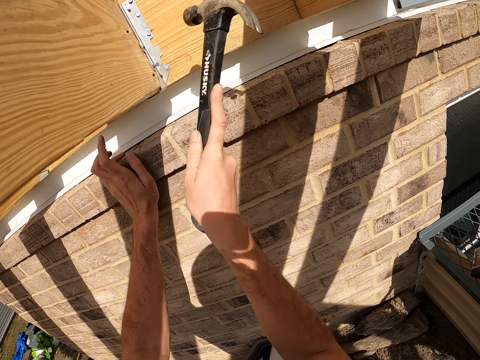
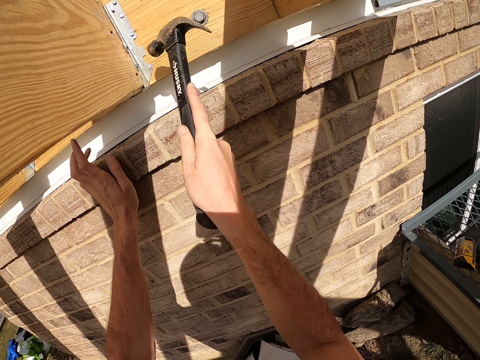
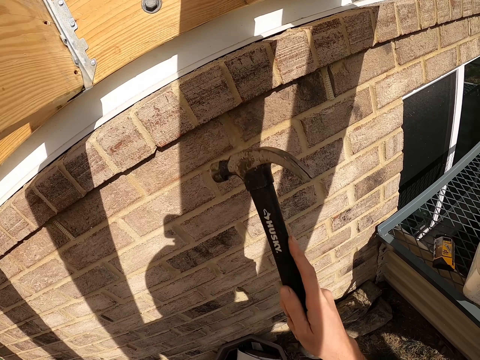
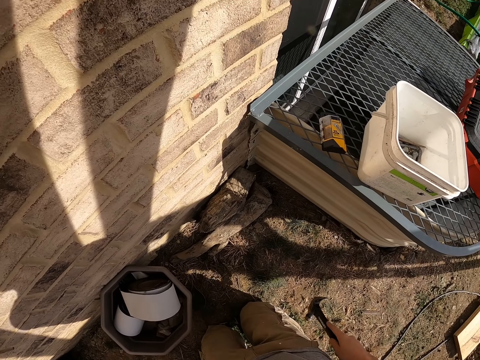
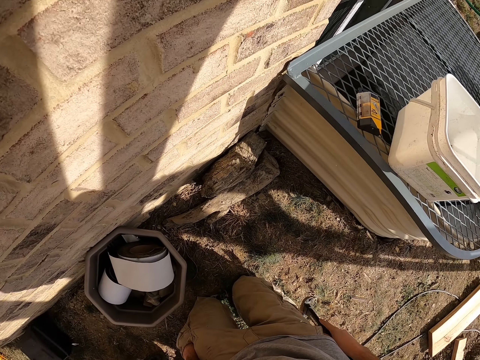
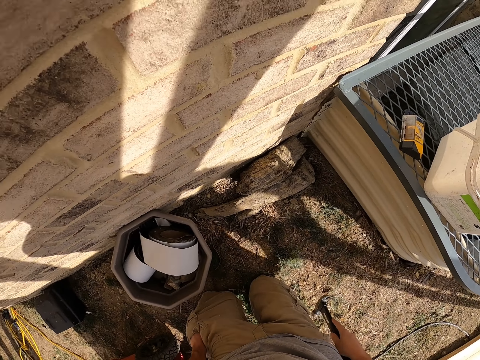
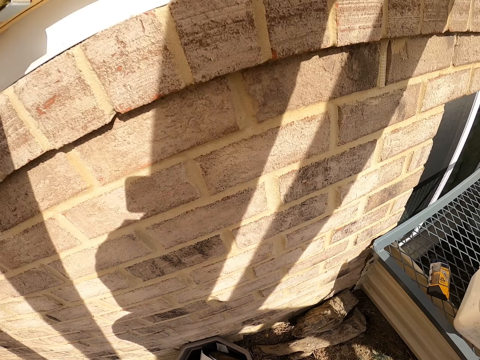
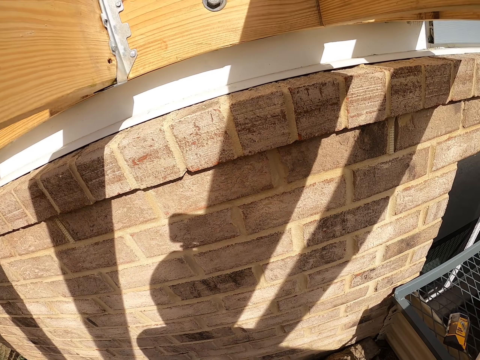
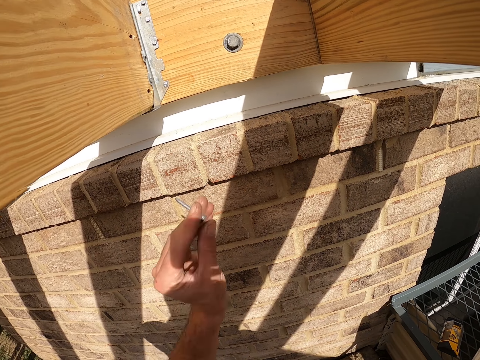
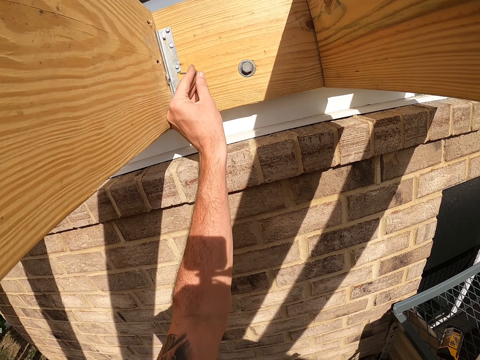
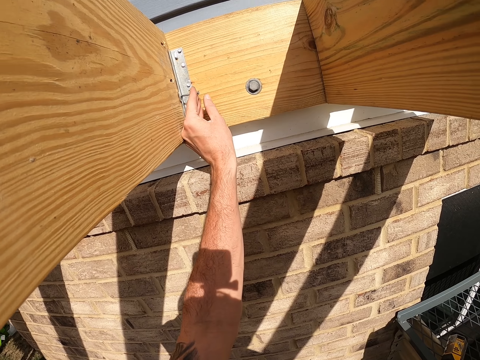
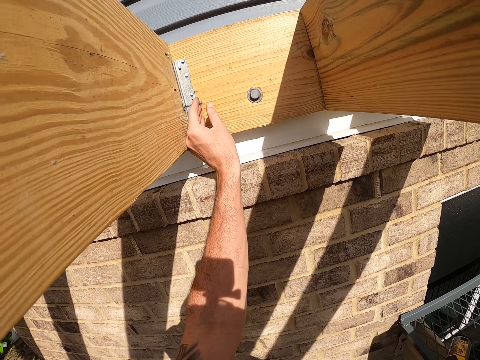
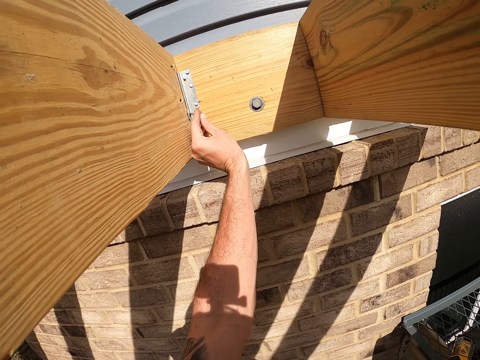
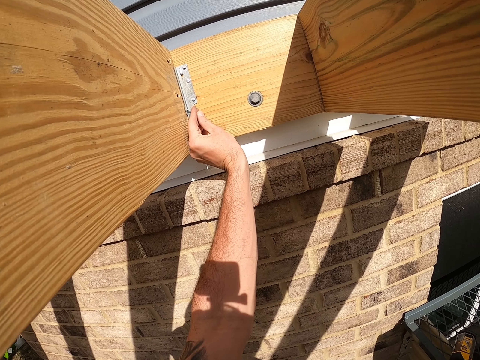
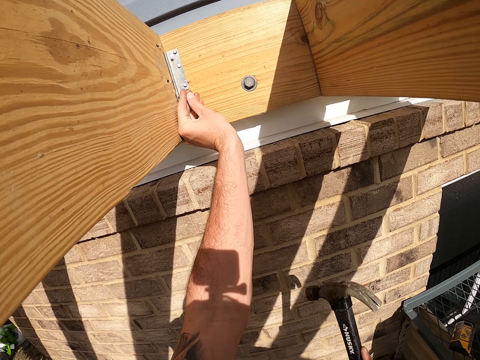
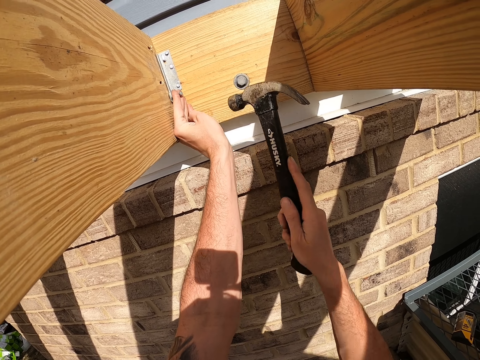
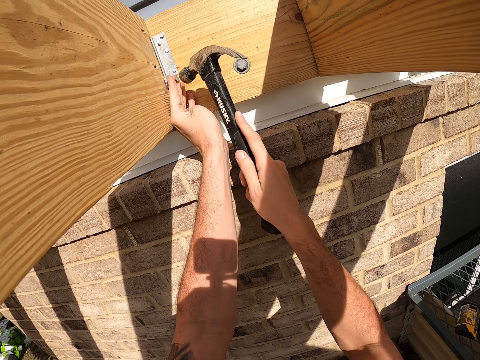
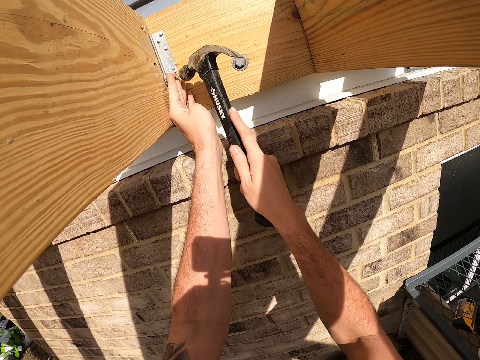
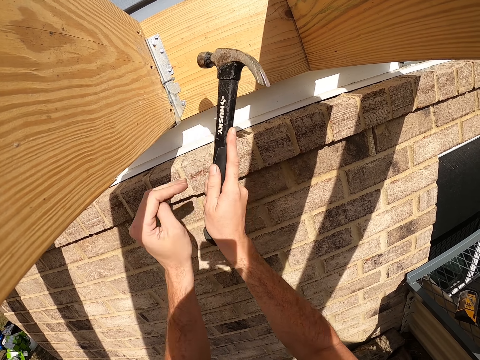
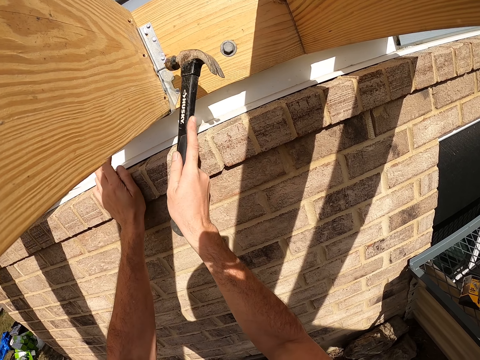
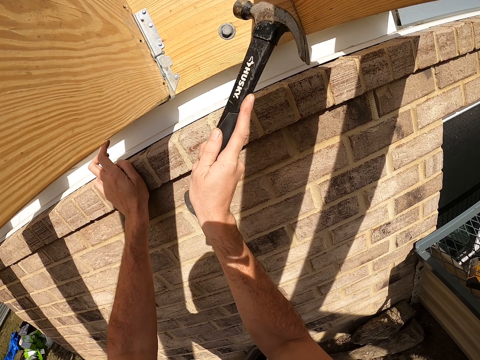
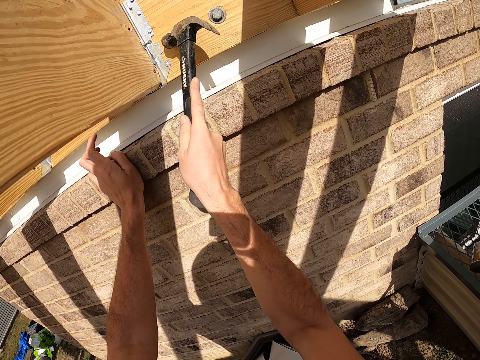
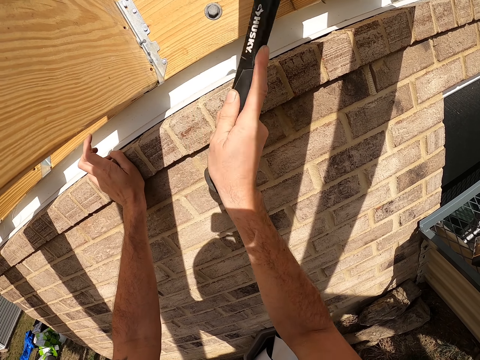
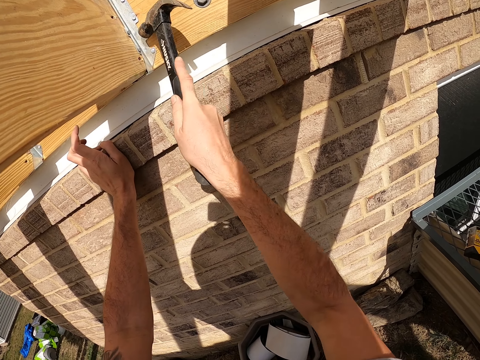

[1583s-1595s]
The camera wearer places the nail on the metal. They hit the nail with a hammer.

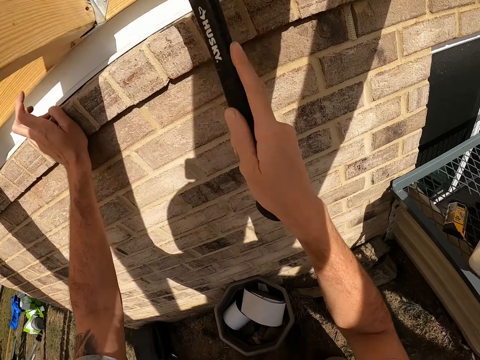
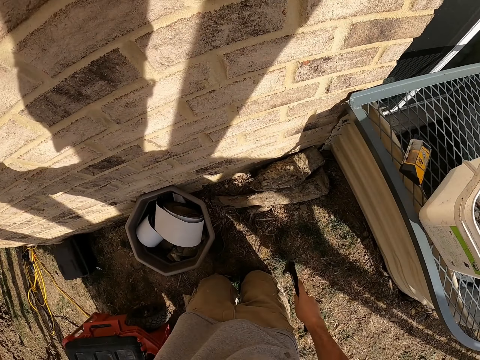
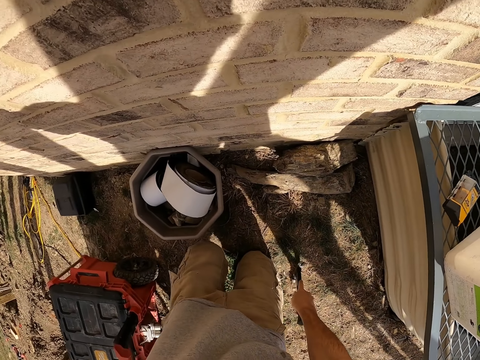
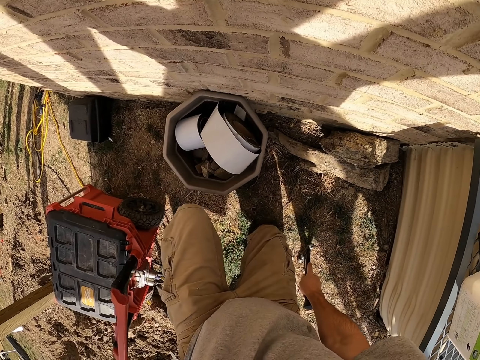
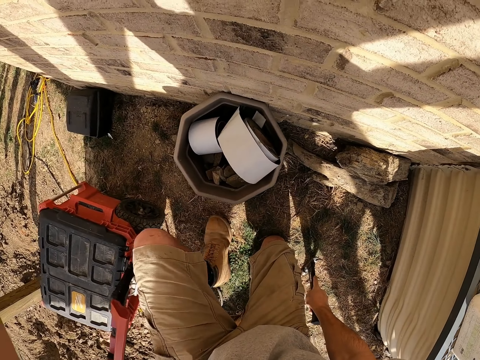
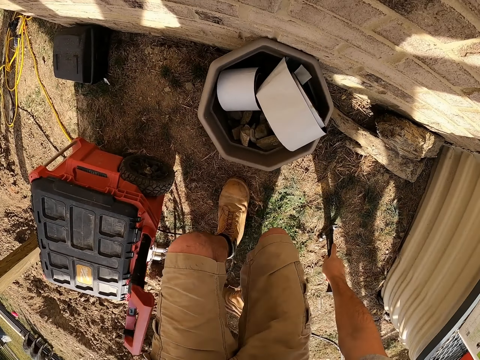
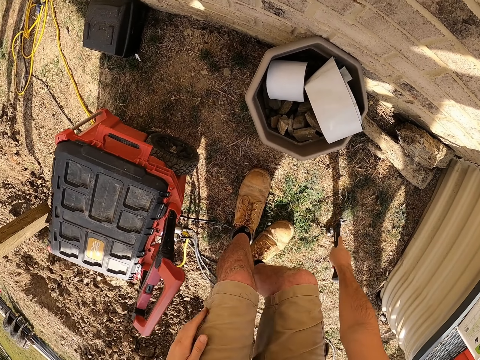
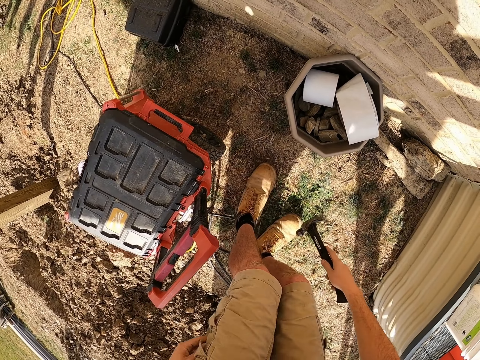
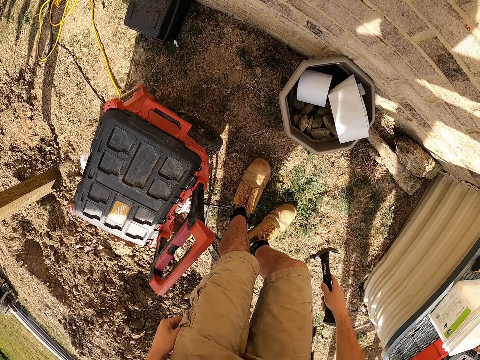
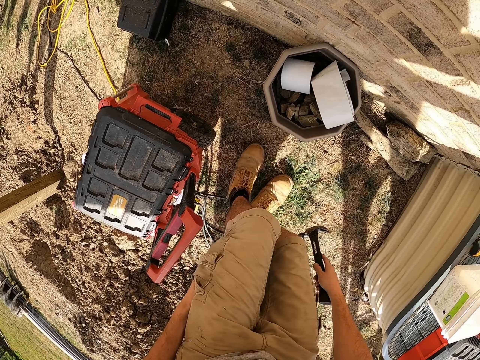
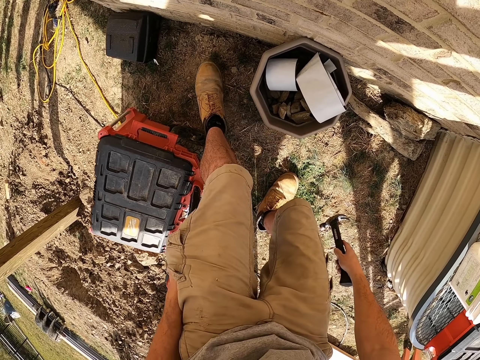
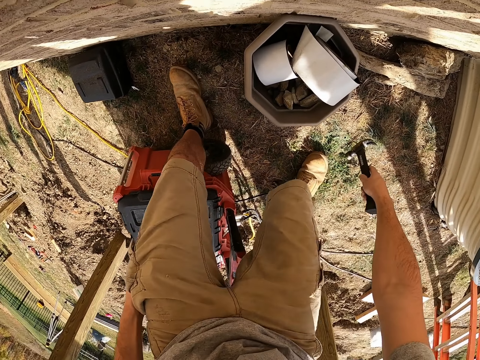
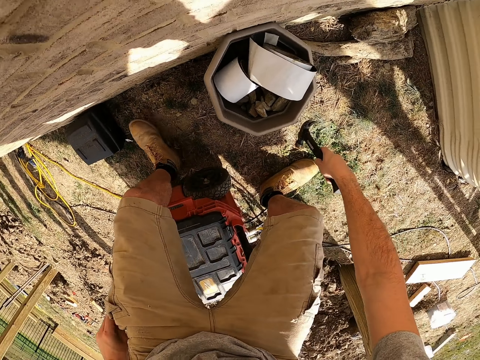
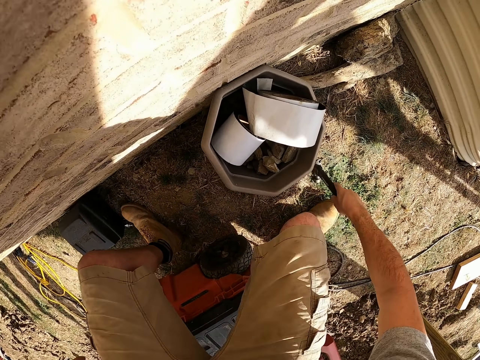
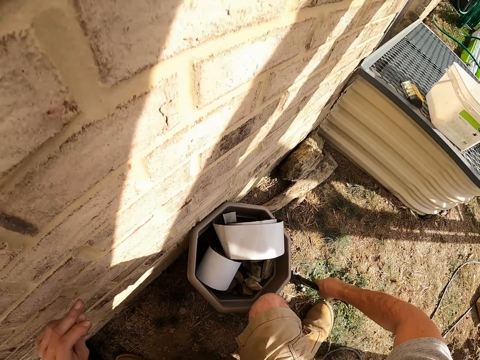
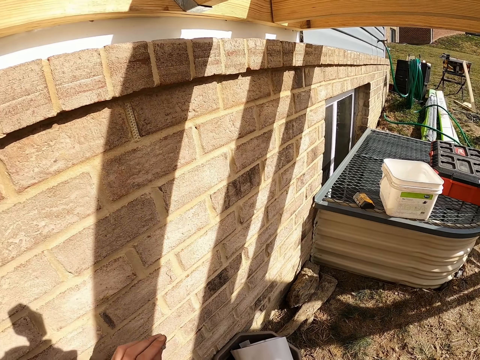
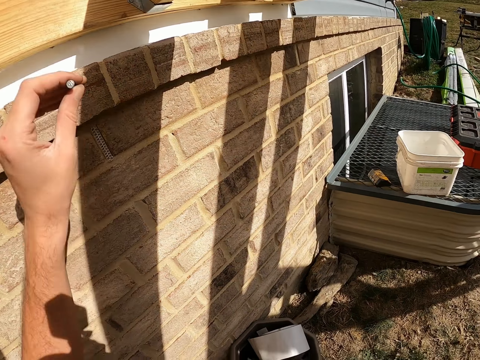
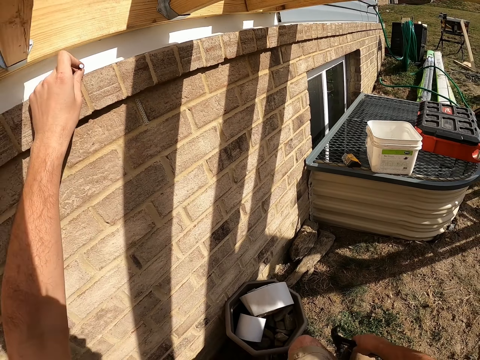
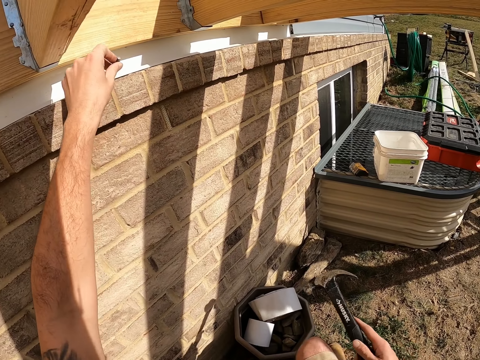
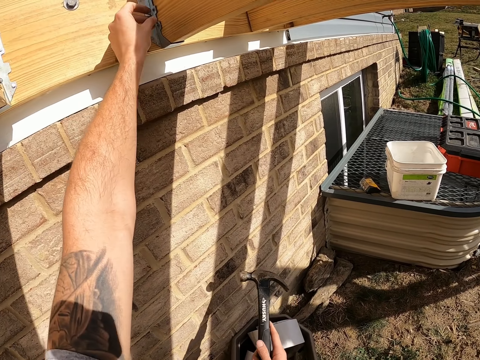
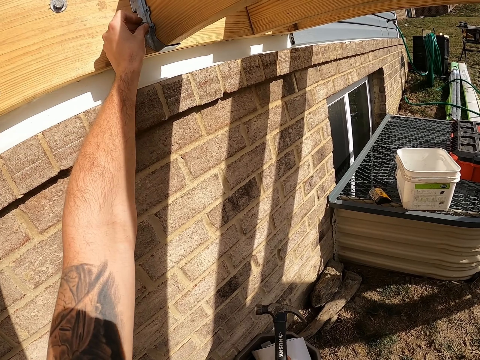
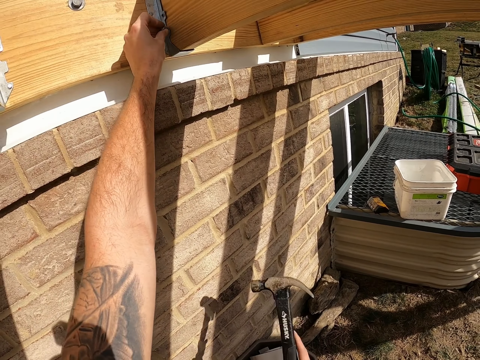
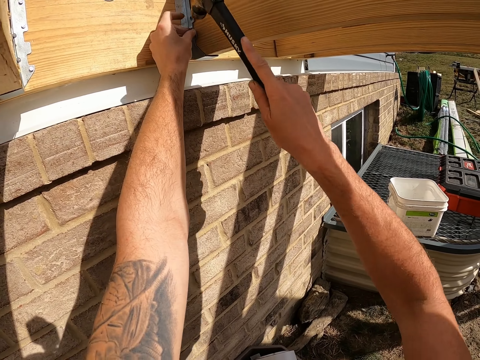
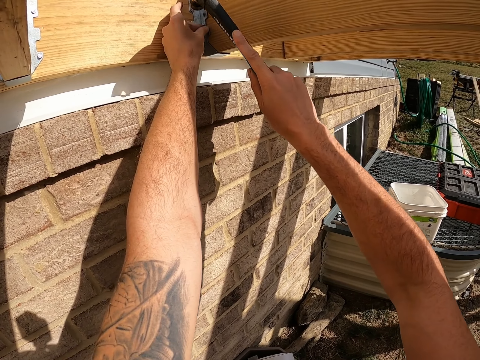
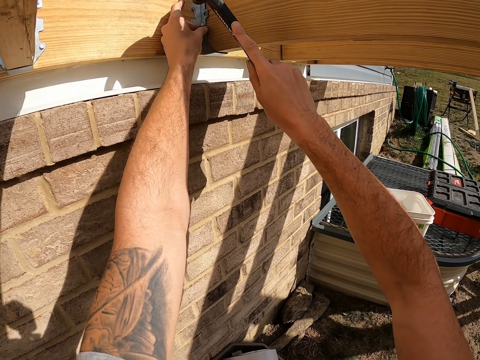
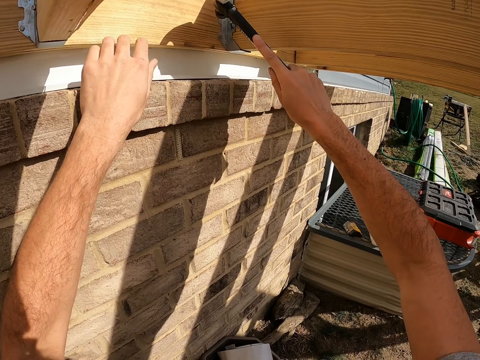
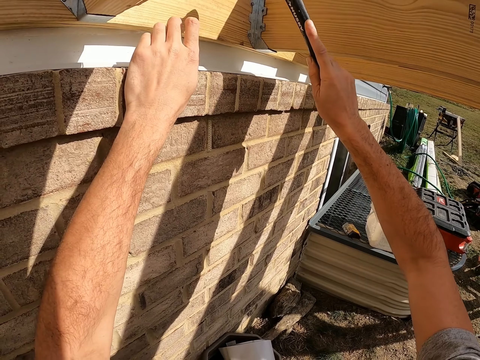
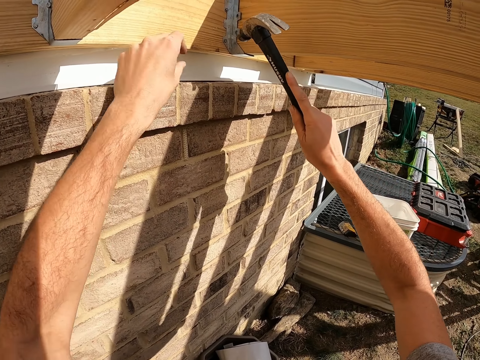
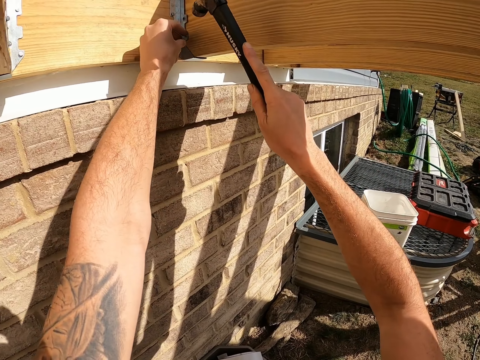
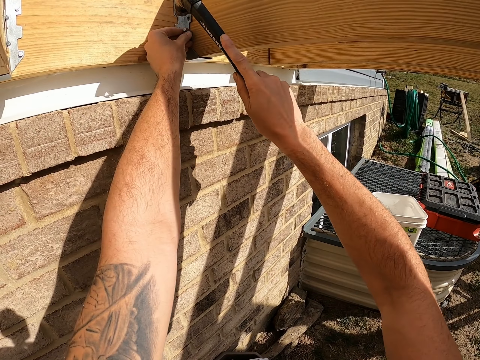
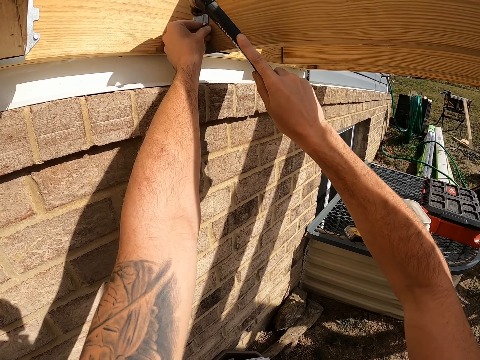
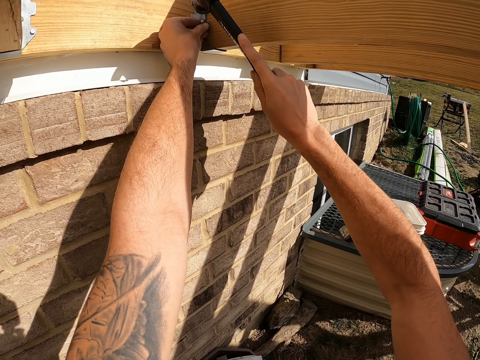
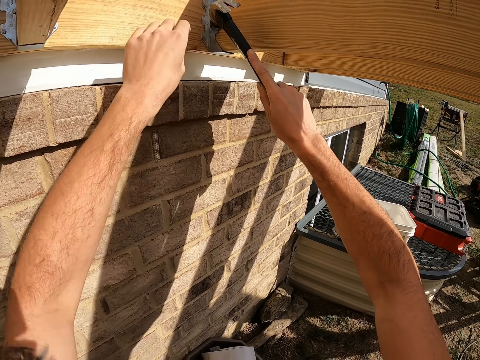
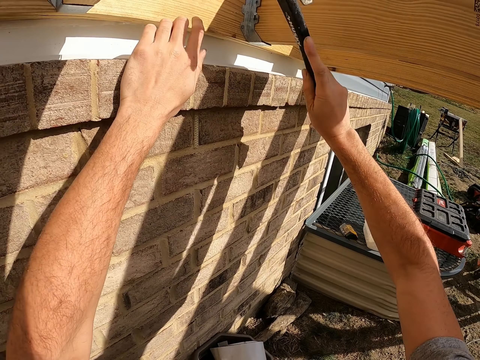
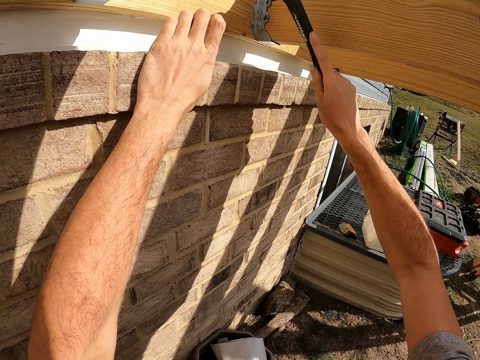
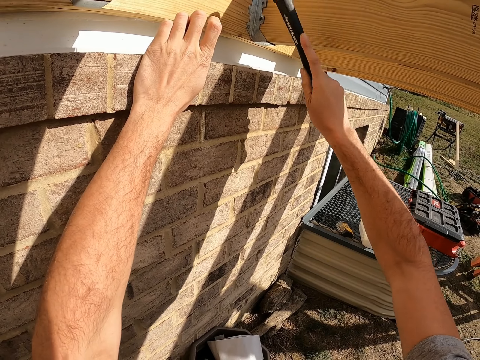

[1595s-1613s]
The camera wearer places the hammer on the ground. He moves around and stands up. He places a hand on his pocket. He places the nail on the wall. He places the nail on the metal. He hits the nail with the hammer. He holds the nail on his hand. He hits the nail with the hammer. He places his hand on the wall.
